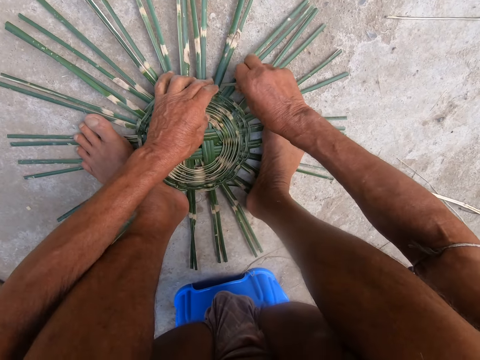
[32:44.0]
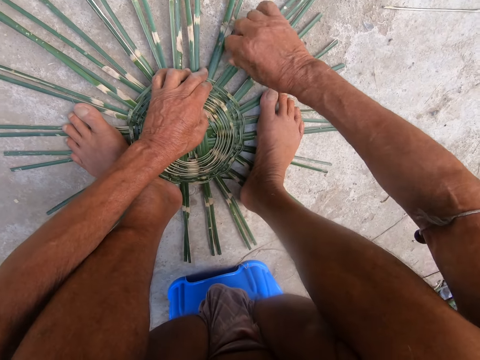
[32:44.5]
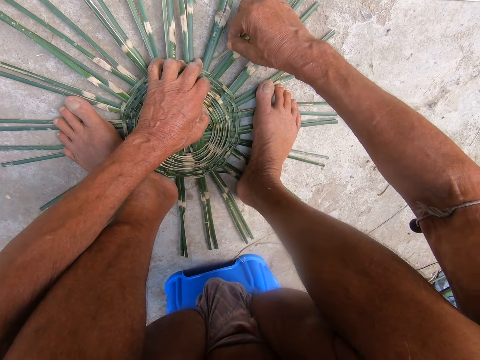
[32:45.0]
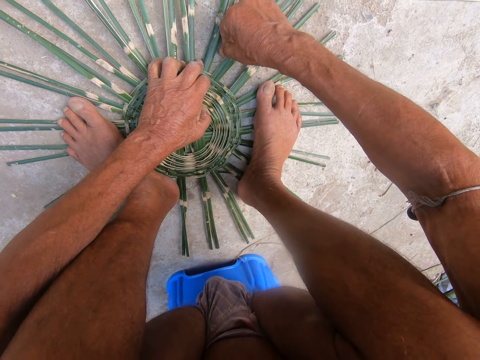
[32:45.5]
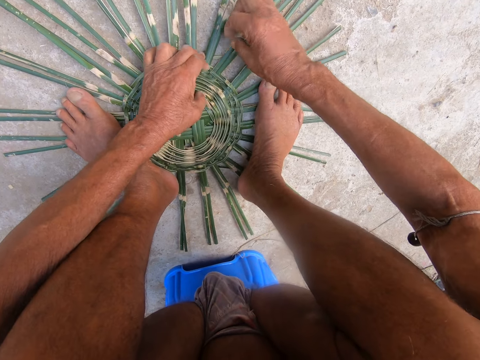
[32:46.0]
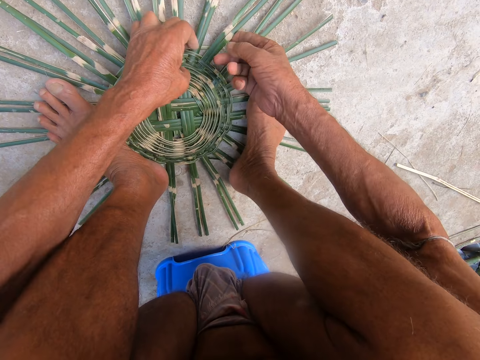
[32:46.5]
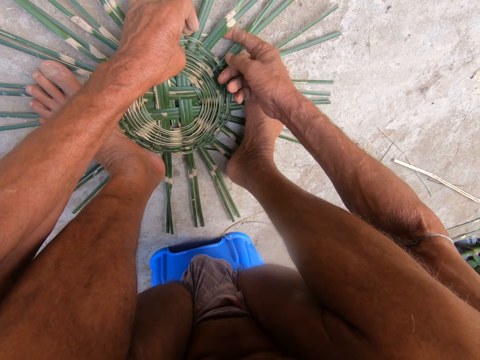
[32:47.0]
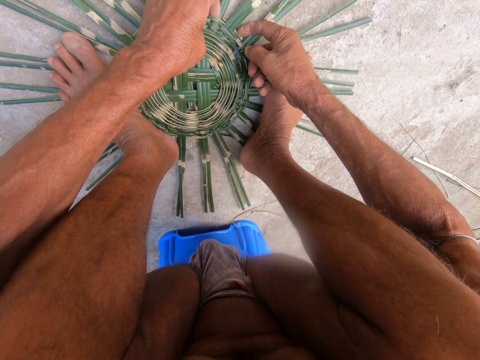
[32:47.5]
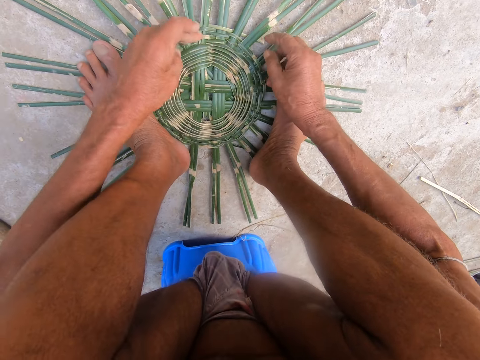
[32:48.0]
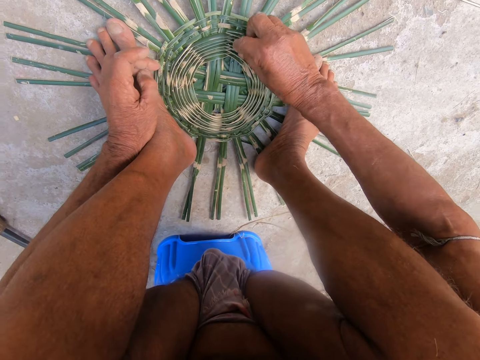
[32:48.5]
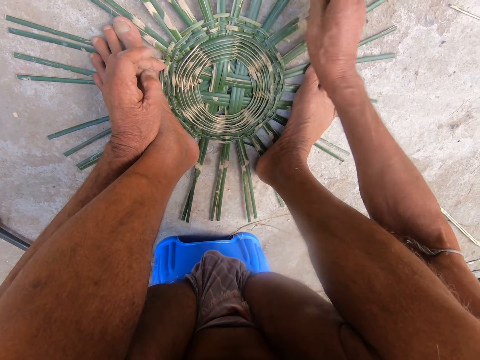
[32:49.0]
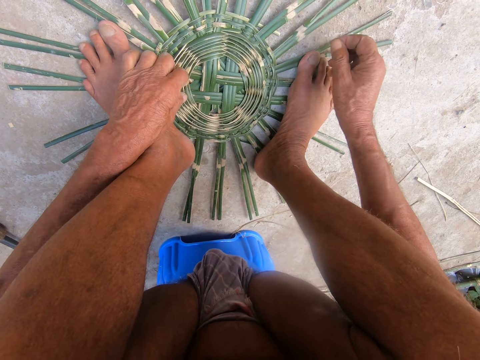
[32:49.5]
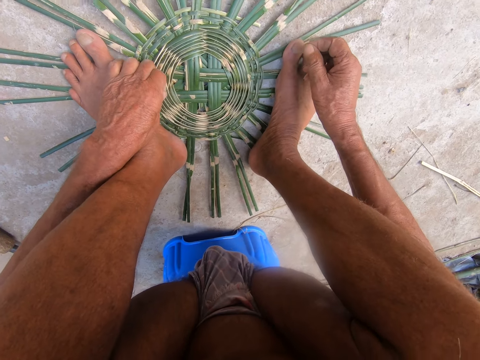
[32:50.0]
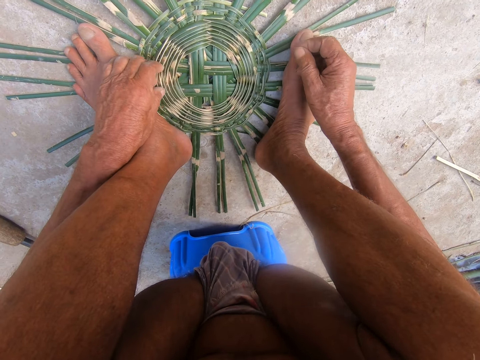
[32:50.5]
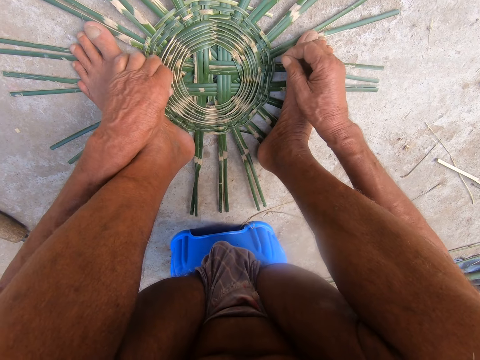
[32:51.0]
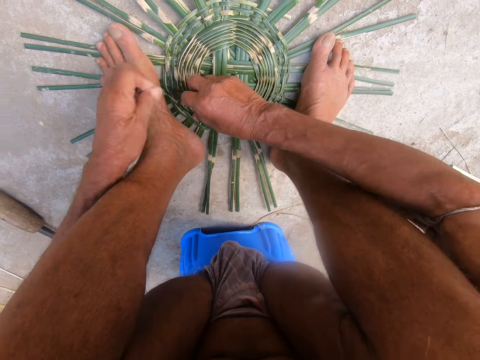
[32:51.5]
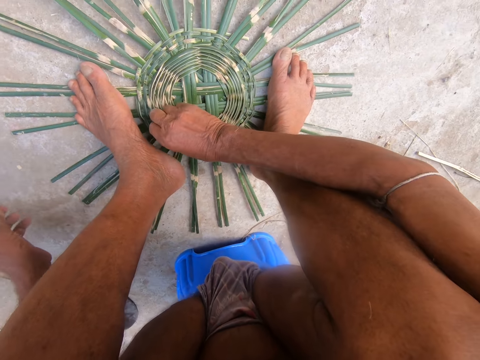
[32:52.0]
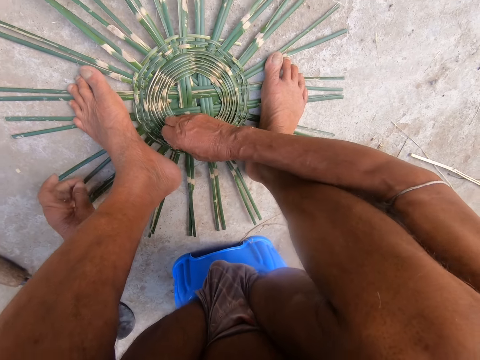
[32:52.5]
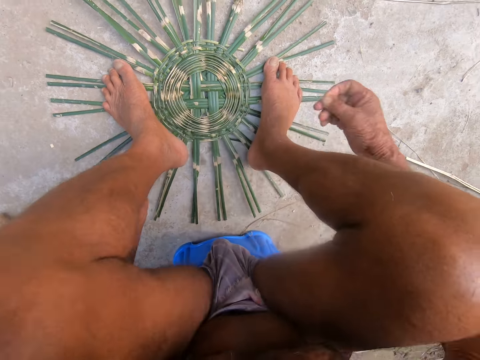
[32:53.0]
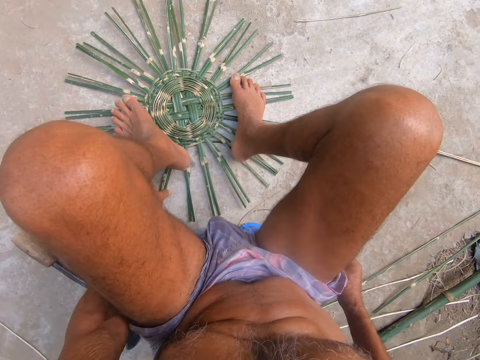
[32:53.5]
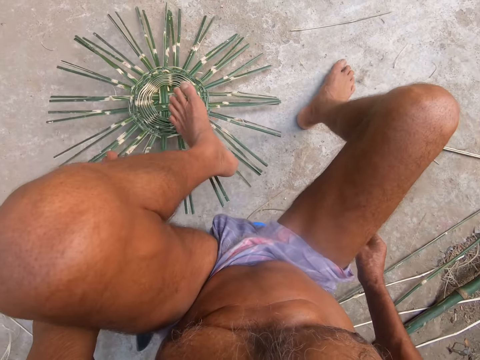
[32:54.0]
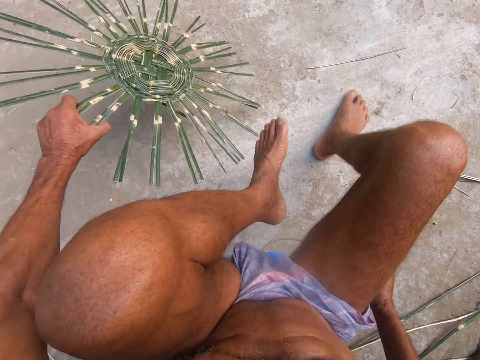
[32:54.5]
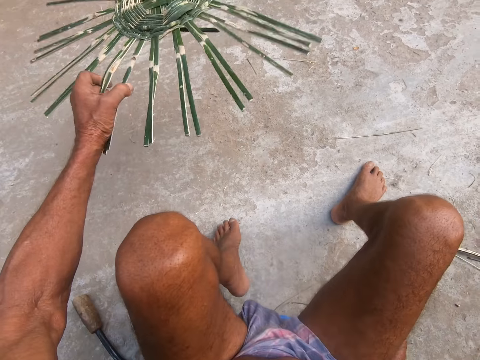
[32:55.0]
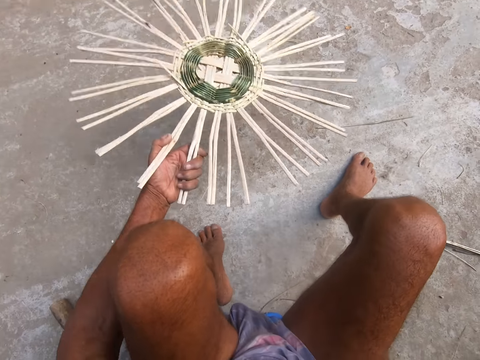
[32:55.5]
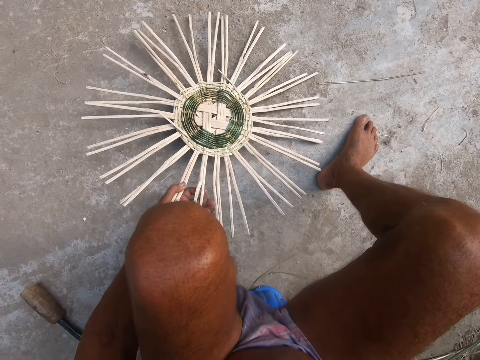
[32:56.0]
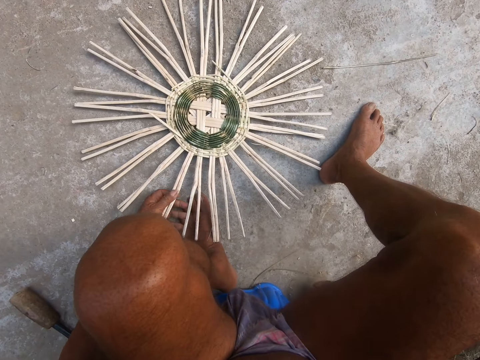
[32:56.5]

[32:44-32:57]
The camera wearer weaves the basket with the bamboo strip in both hands. He removes dirt from the basket with his right hand. He removes dirt from the basket with his left hand. He removes dirt from the basket with his right hand. He flips the basket on the ground with his left hand.

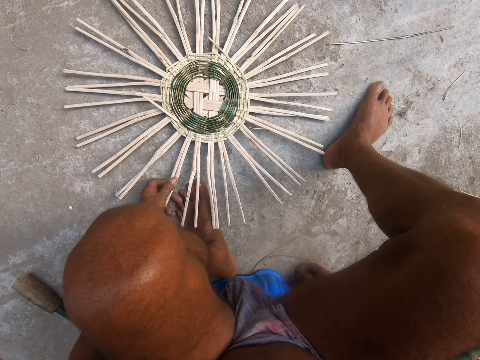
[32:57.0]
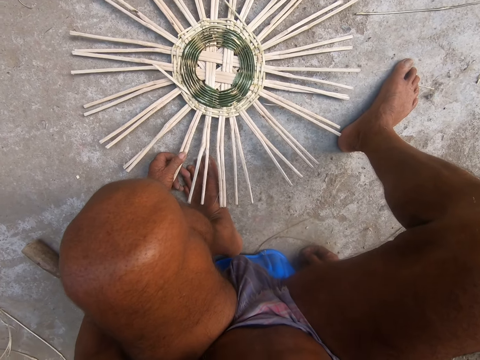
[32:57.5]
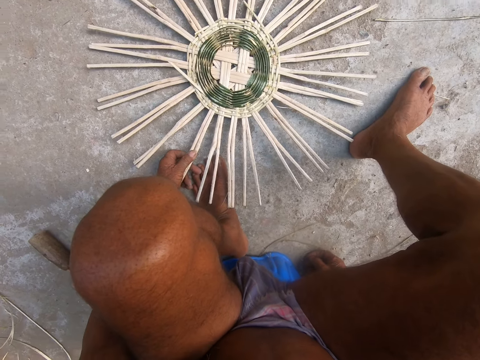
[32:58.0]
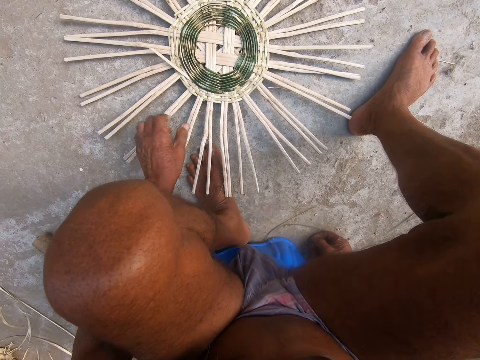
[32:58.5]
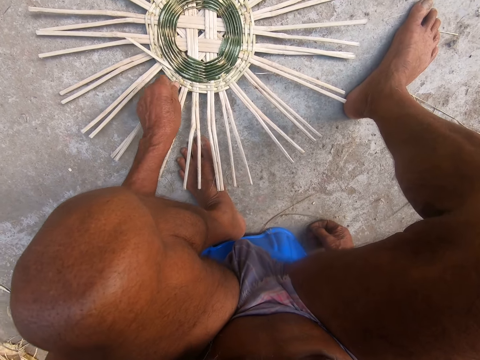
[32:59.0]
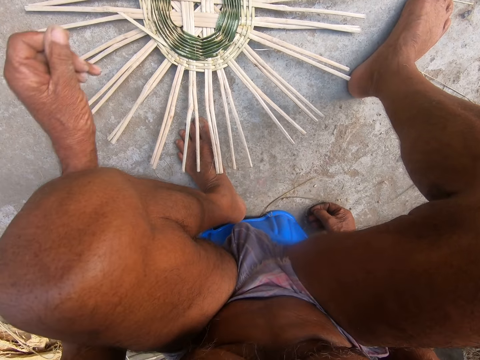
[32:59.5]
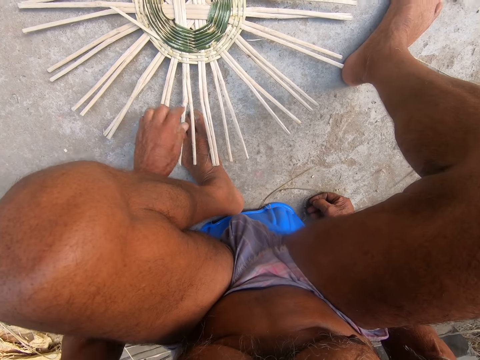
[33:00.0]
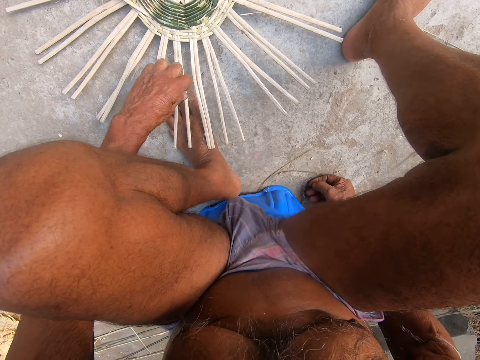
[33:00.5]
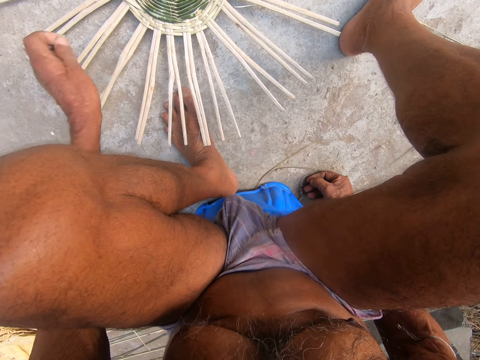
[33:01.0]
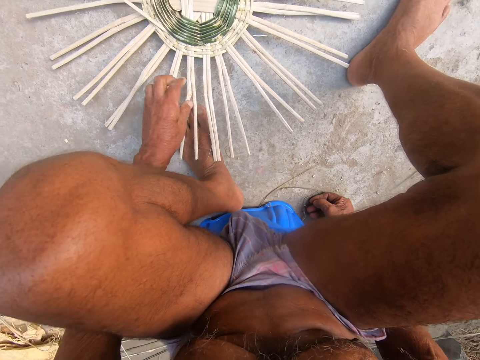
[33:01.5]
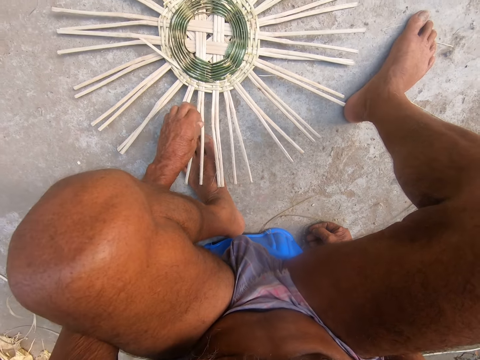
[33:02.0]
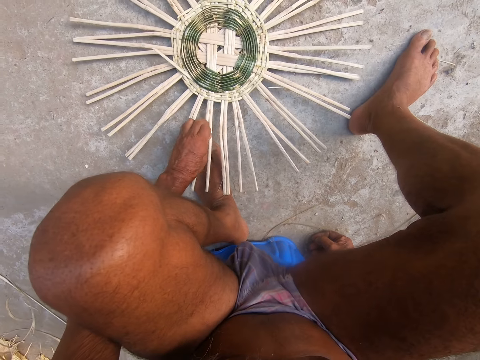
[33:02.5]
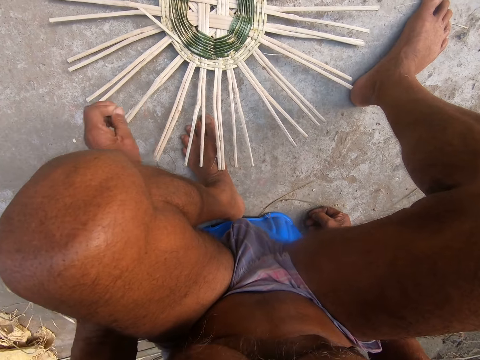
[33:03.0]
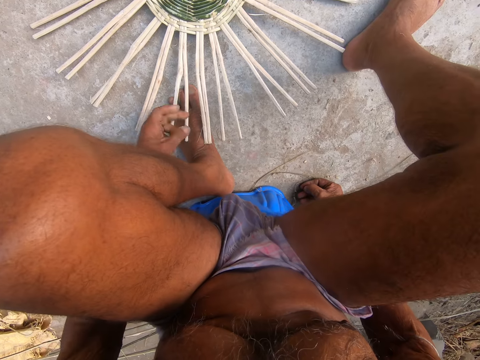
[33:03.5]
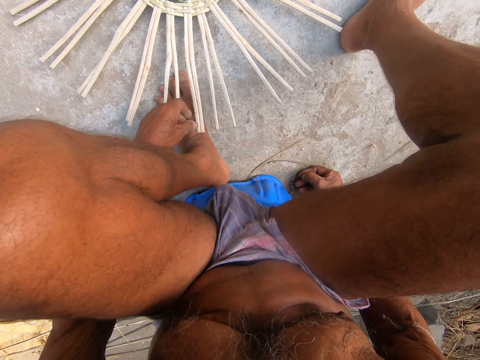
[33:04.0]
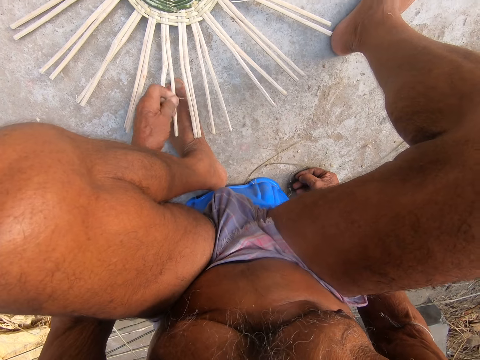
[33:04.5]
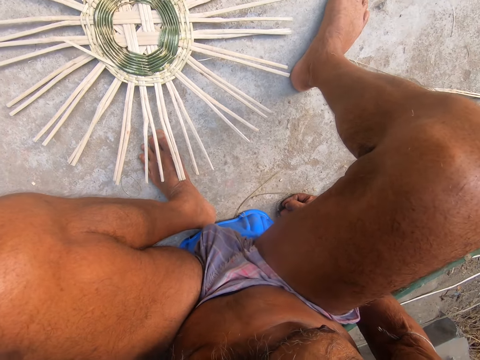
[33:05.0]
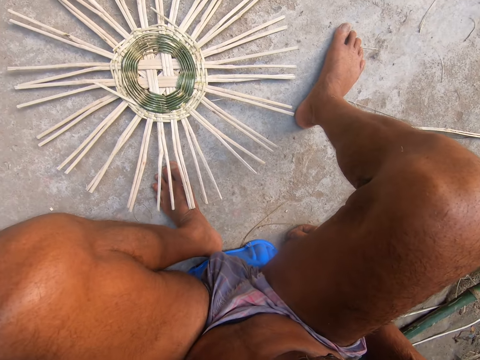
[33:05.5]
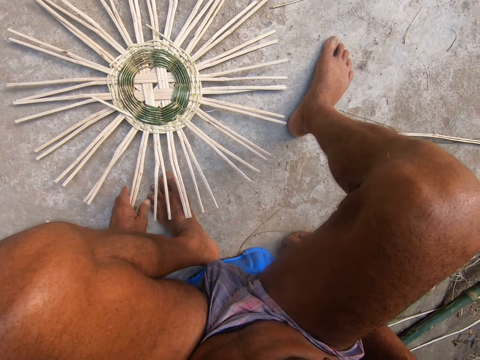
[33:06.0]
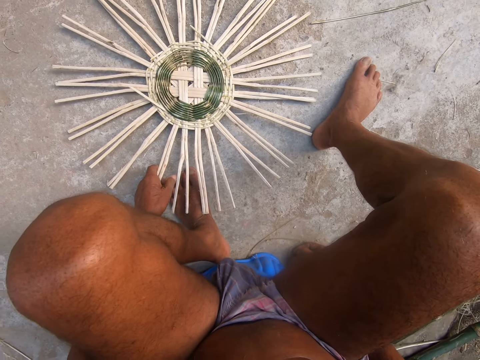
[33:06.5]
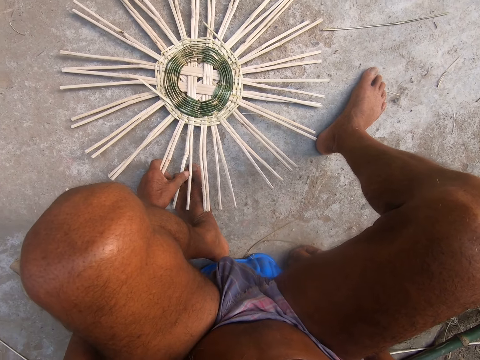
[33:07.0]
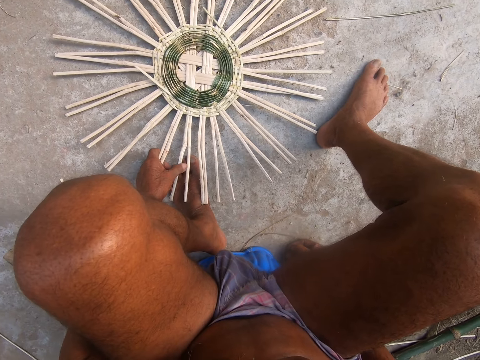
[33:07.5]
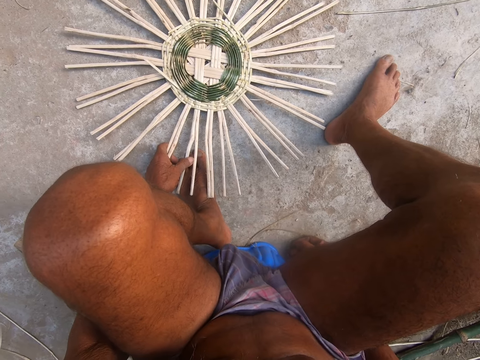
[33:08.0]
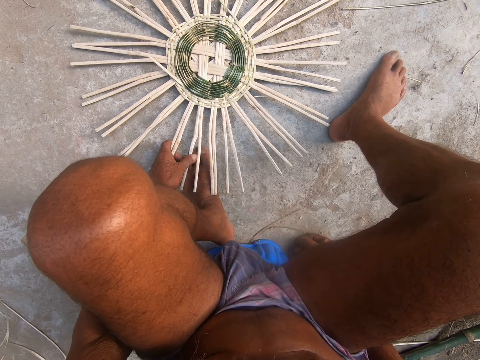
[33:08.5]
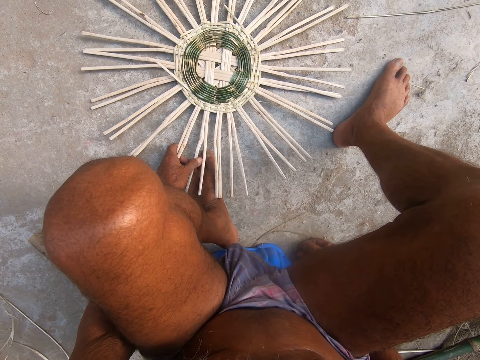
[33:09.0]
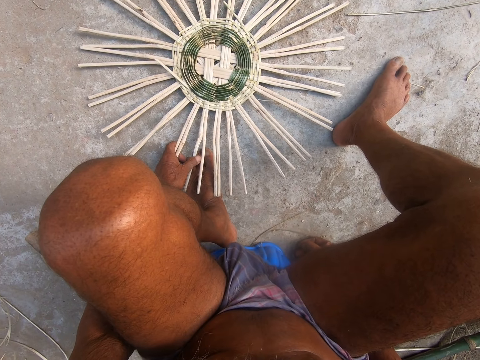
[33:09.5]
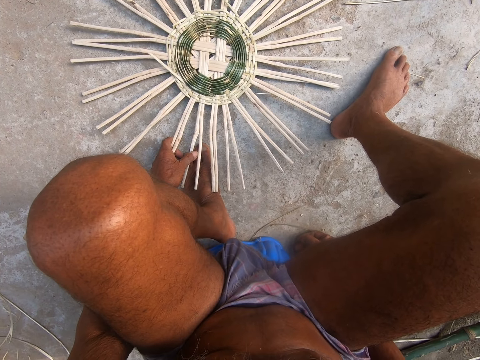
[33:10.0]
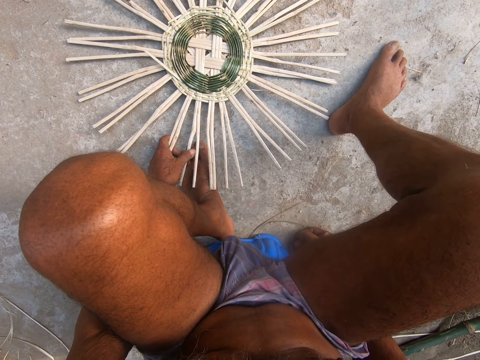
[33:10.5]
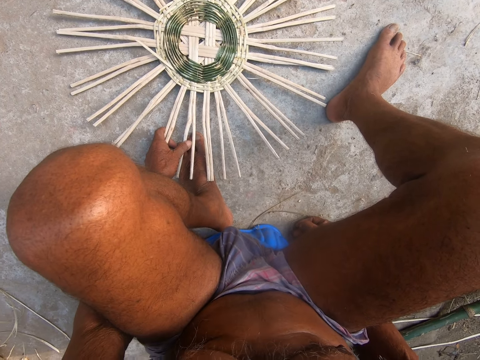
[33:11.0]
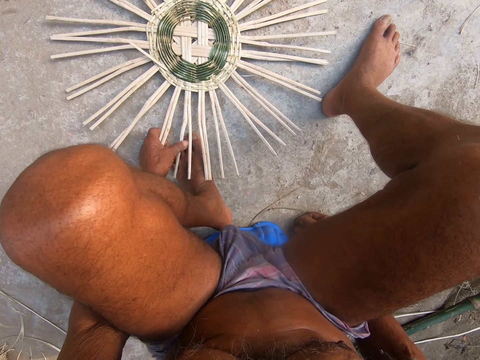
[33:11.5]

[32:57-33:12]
The camera wearer removes dirt from the basket with his left hand. He holds the basket on the ground with his left hand.
